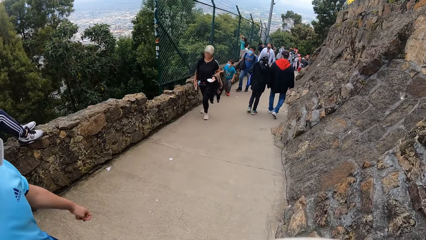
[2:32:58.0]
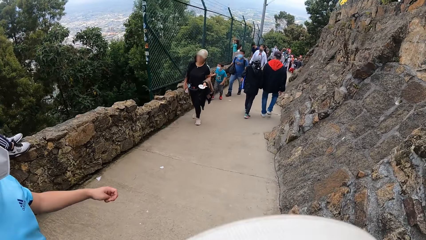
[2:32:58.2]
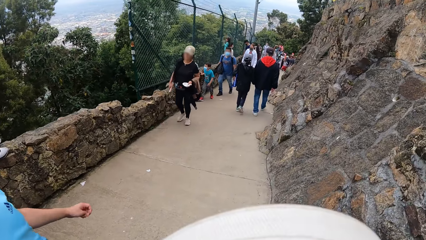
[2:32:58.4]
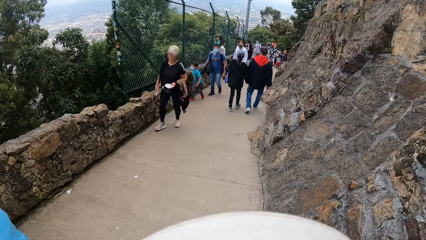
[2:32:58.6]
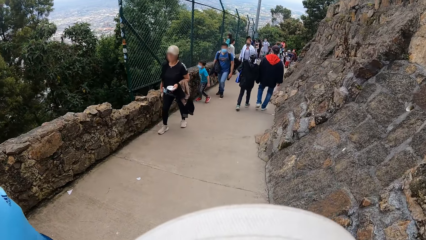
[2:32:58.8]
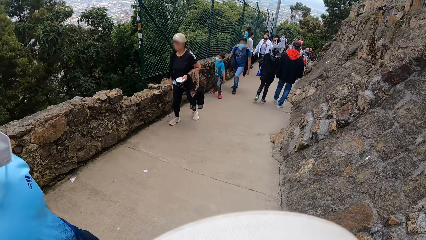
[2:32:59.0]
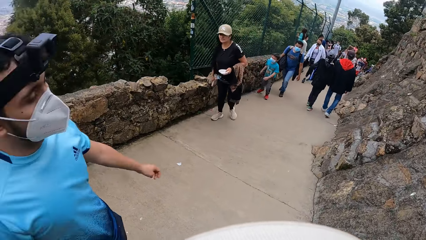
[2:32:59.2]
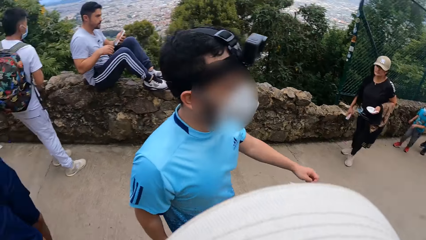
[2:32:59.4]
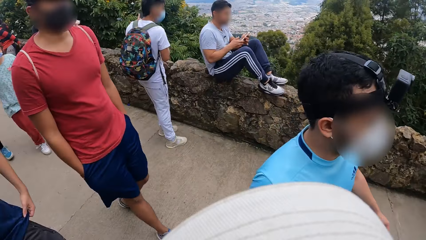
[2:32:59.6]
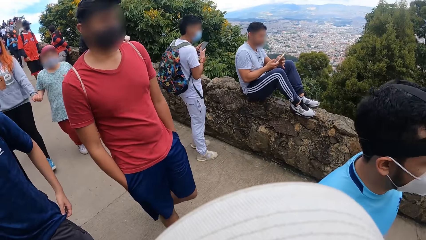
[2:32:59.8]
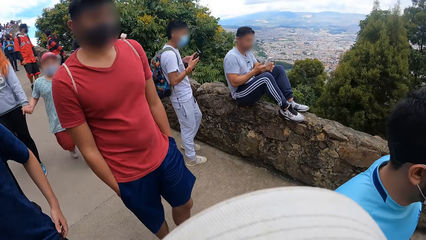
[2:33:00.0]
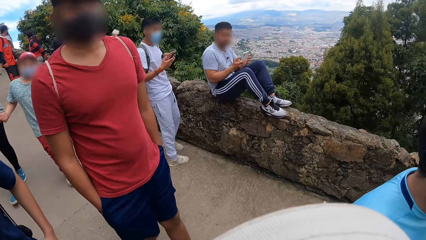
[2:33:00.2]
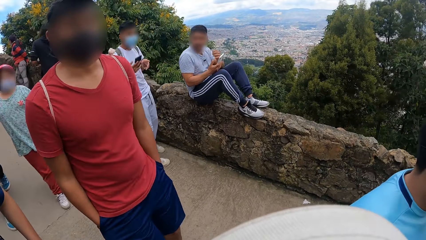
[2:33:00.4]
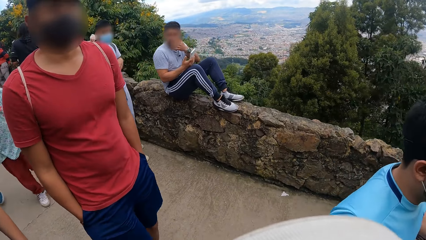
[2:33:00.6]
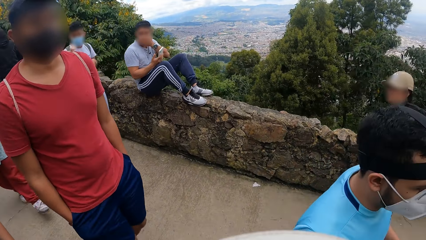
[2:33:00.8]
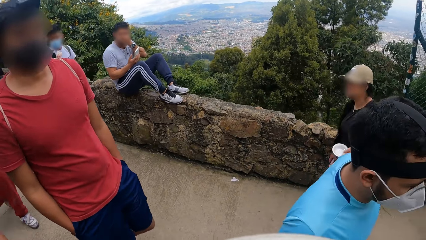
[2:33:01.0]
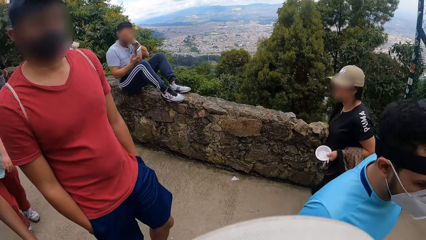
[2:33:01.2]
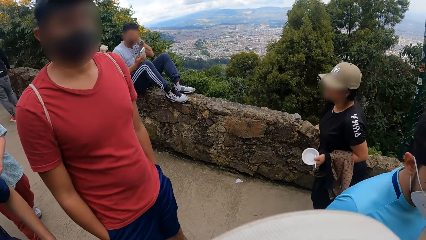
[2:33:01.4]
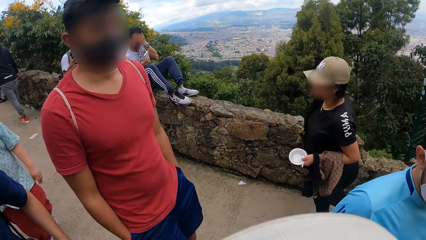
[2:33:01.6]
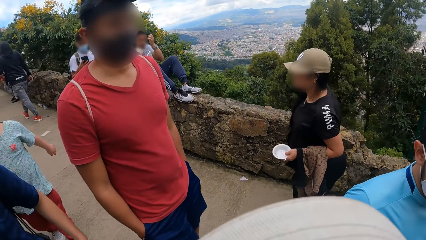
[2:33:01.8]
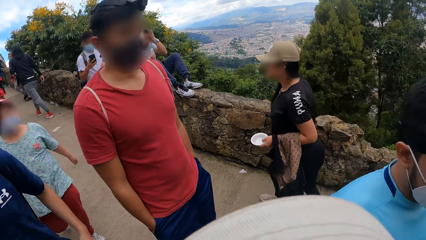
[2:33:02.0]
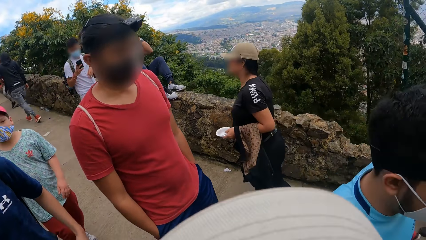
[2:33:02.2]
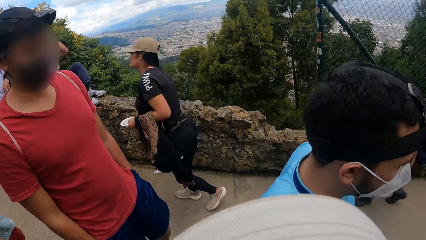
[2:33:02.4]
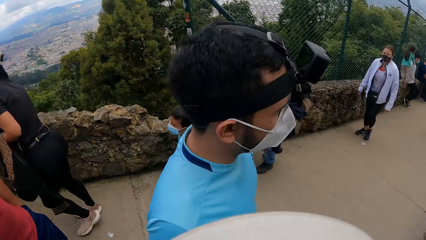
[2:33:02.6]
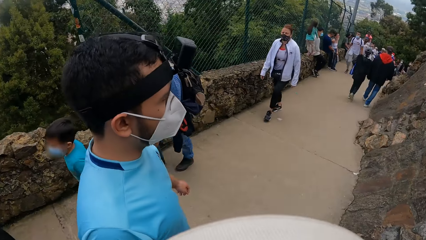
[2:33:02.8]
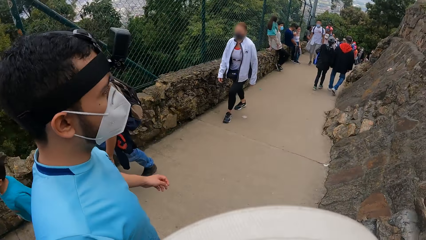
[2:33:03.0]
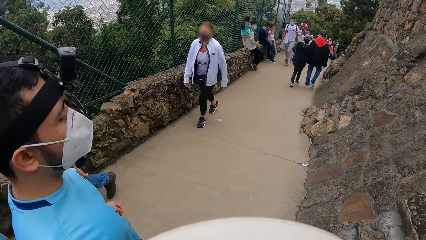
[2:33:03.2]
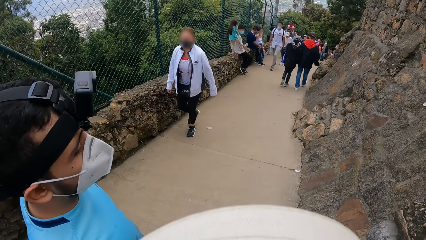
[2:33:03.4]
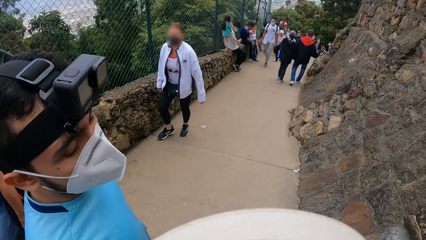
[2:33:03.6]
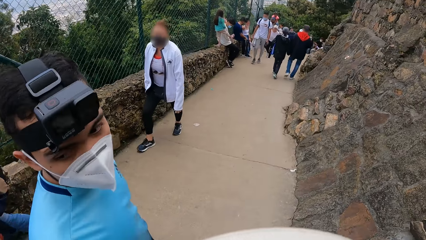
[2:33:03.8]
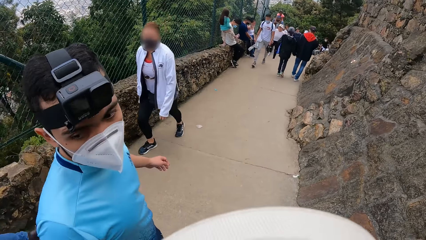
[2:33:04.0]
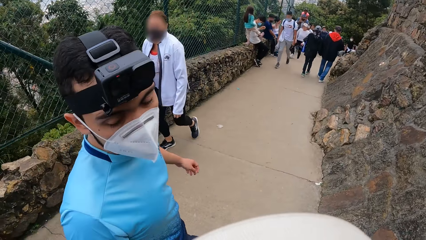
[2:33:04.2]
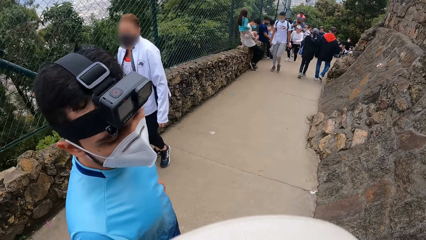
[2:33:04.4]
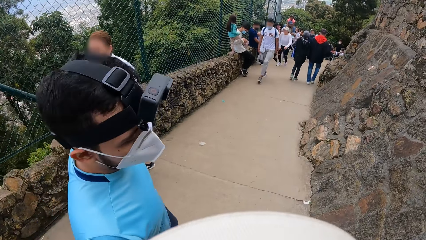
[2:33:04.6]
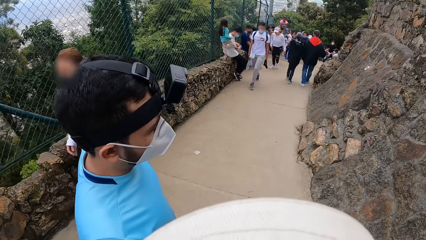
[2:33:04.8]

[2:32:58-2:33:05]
The camera wearer interacts with the man.

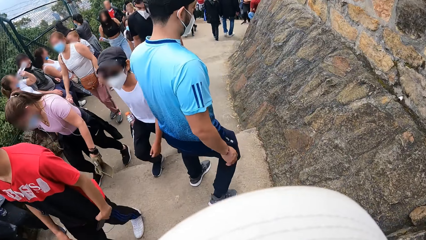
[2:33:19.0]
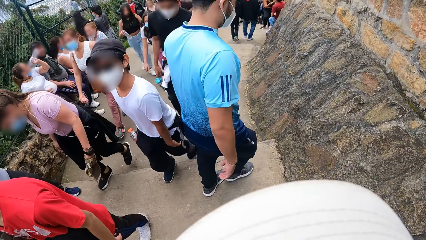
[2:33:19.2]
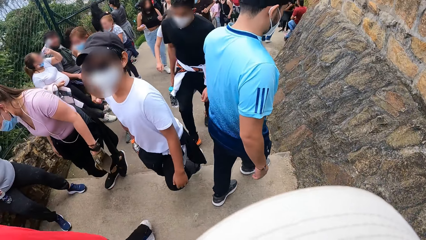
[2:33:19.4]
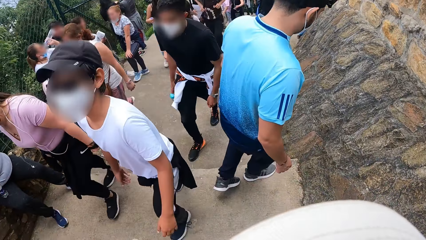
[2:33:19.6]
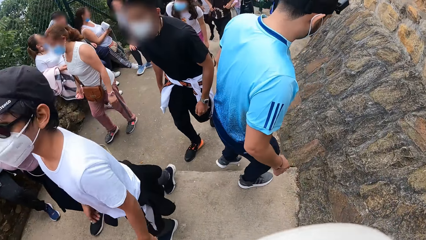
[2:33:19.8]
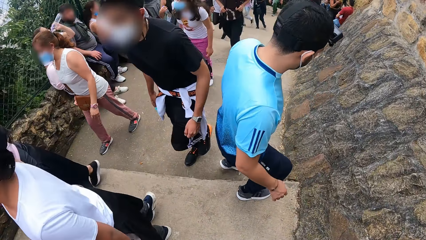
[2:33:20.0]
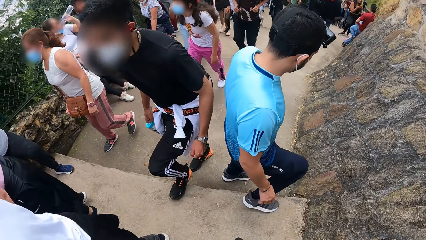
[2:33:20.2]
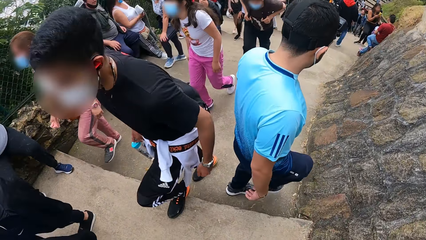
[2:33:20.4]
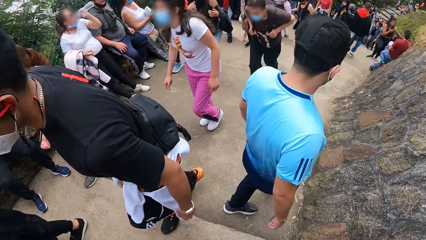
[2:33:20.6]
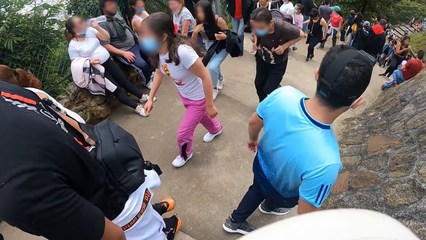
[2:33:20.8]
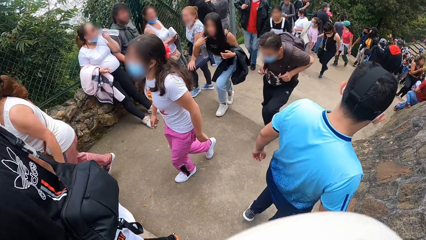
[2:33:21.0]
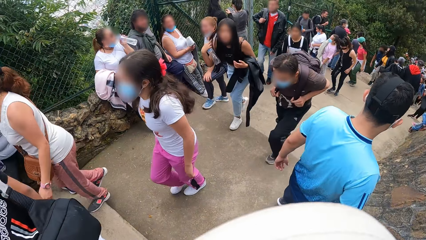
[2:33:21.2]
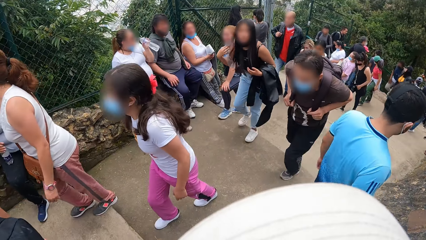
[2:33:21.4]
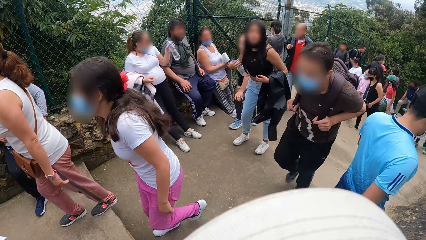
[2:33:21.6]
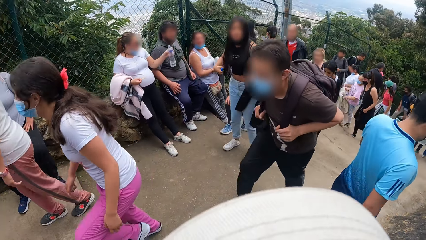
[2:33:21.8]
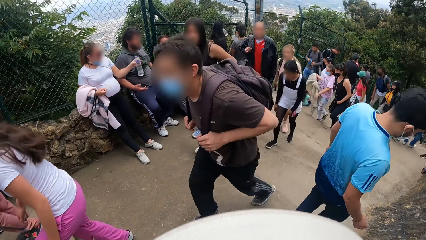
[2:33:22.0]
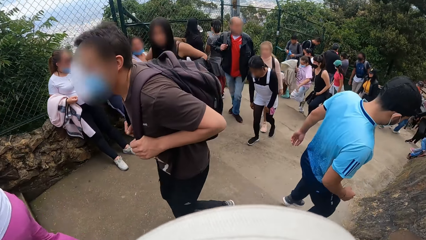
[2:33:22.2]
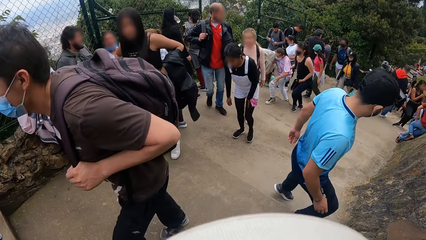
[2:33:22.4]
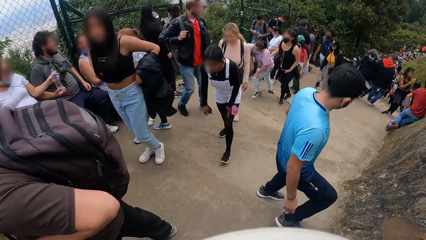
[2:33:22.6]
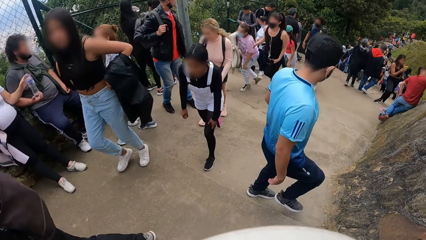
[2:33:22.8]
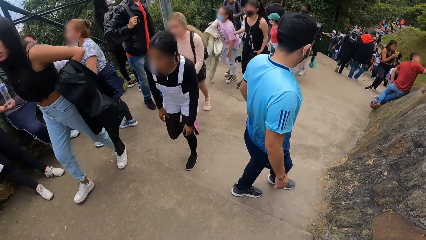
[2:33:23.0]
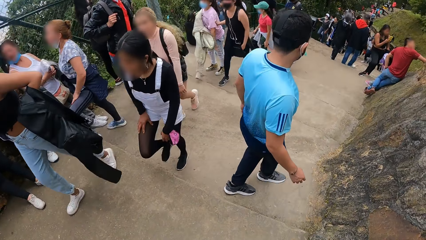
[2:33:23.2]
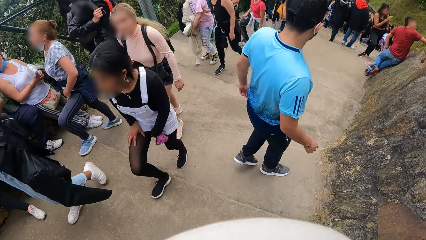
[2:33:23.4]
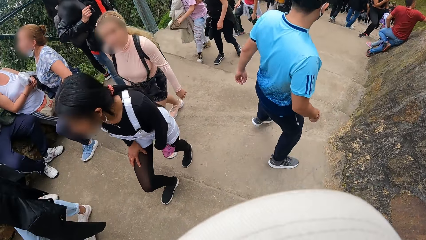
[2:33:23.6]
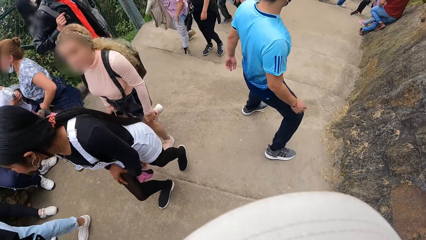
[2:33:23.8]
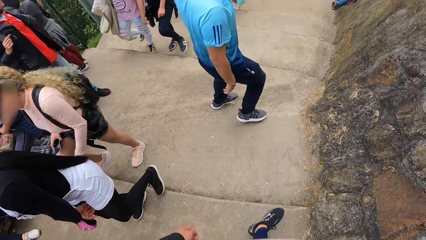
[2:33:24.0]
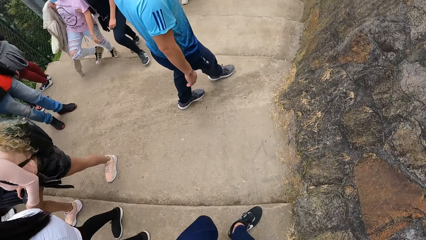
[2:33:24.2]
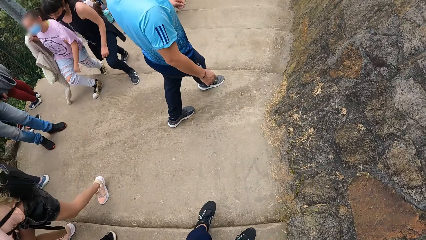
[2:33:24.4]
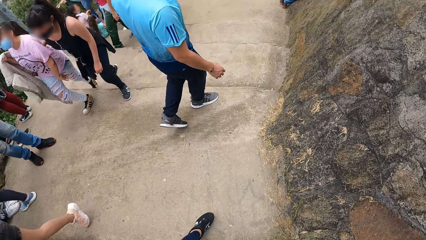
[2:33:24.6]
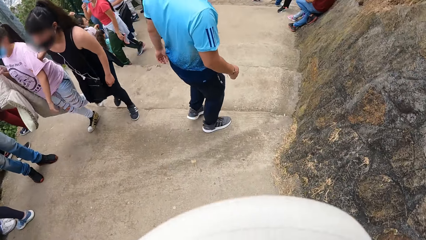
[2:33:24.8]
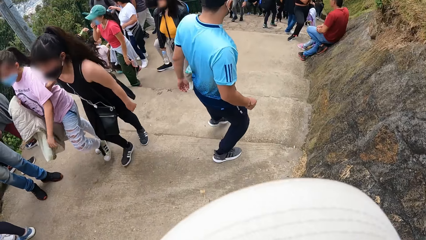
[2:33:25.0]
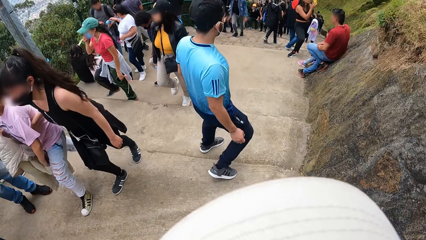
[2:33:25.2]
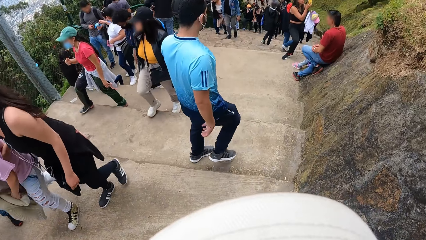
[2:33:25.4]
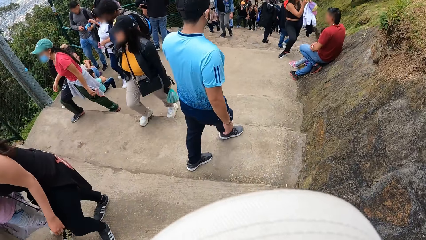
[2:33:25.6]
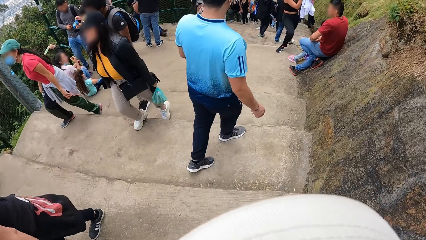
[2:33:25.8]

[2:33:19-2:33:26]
The camera wearer walks down the stairs.

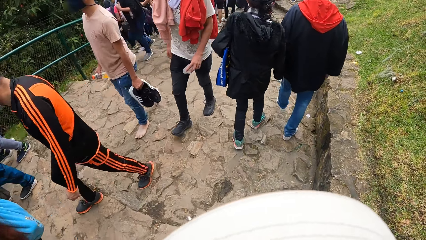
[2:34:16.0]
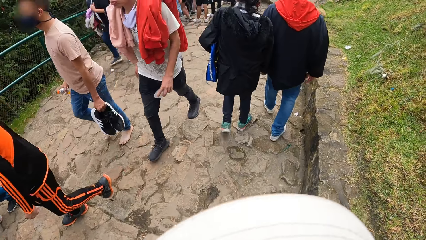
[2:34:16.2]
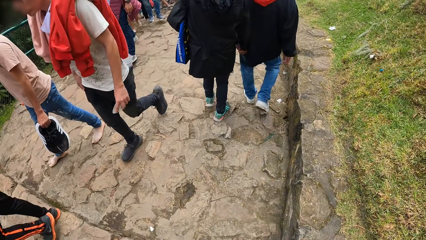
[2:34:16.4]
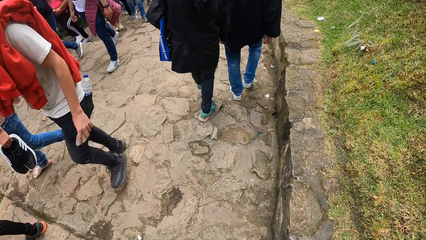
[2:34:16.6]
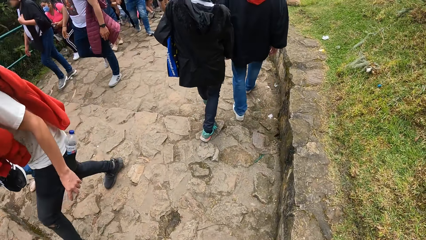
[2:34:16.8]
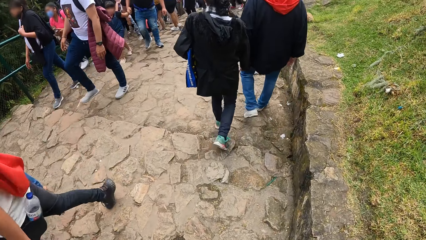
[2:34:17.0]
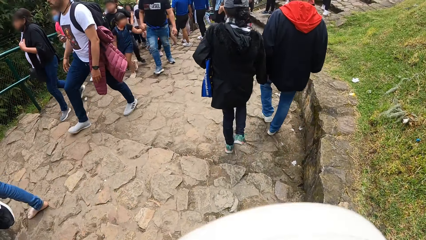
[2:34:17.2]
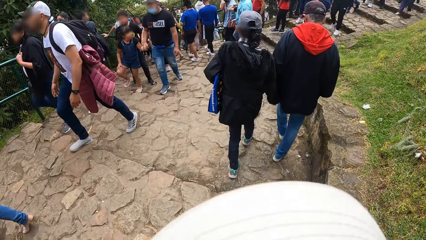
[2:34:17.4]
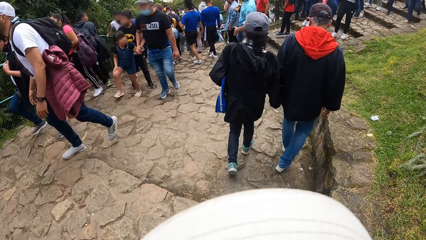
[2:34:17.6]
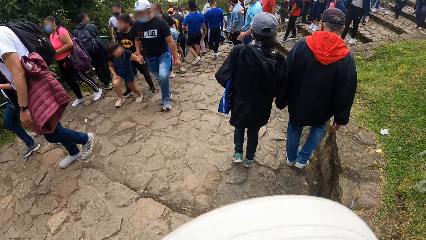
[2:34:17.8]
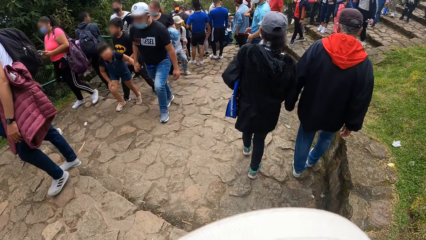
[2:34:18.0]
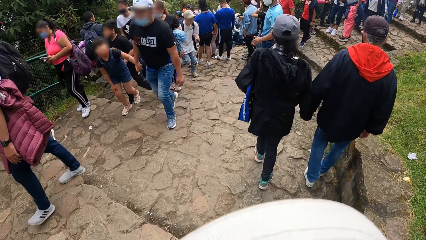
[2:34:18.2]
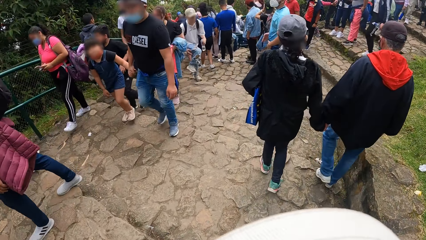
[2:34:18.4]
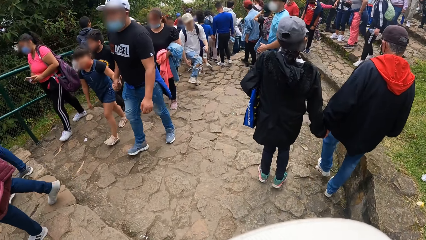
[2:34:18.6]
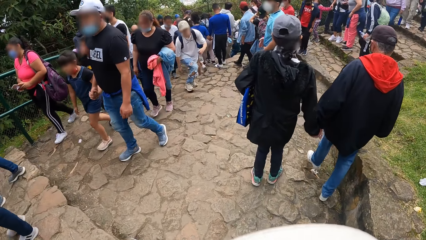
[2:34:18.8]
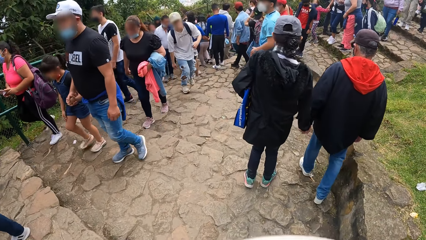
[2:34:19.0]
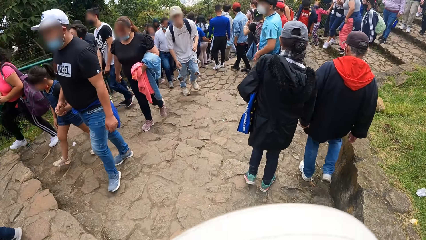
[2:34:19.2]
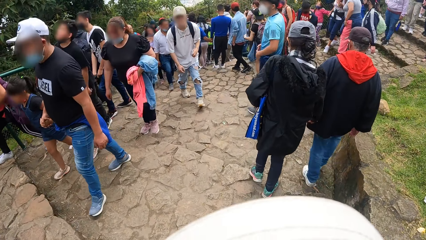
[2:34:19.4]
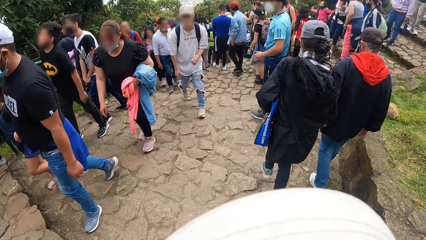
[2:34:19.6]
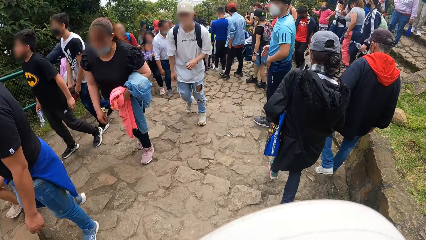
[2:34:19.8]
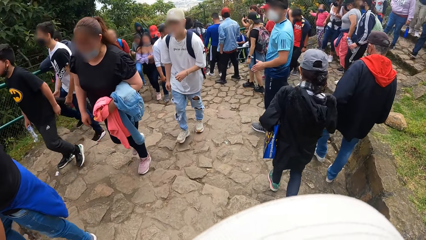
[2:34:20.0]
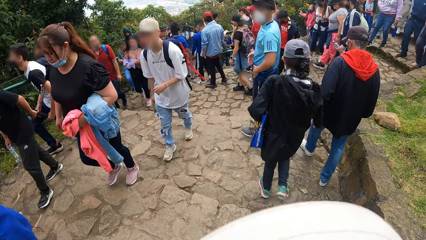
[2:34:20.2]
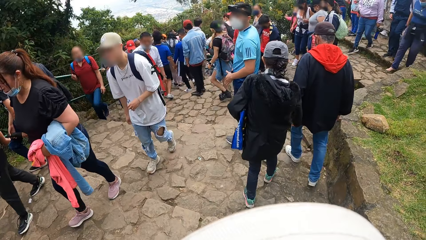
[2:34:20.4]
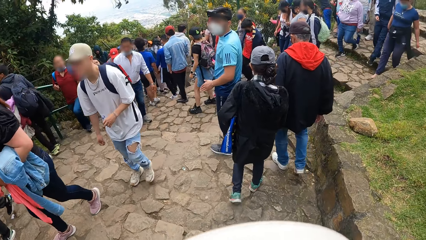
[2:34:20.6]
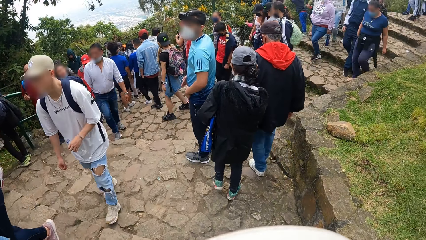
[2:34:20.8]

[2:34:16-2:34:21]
The man taps both hands.
